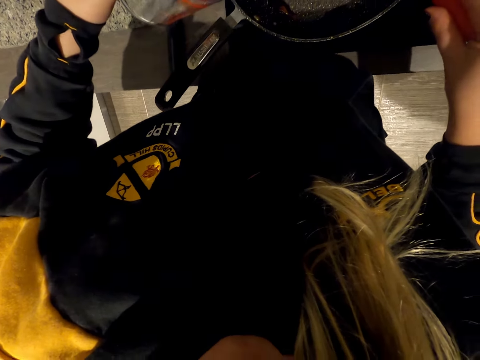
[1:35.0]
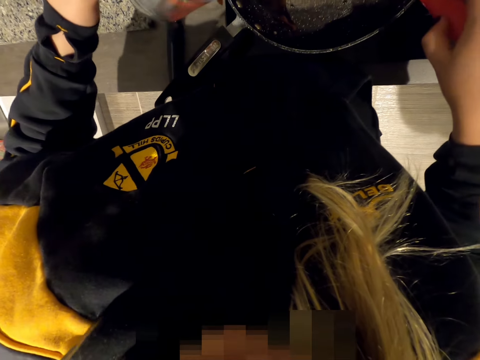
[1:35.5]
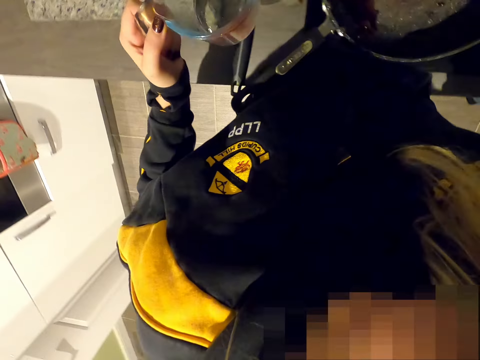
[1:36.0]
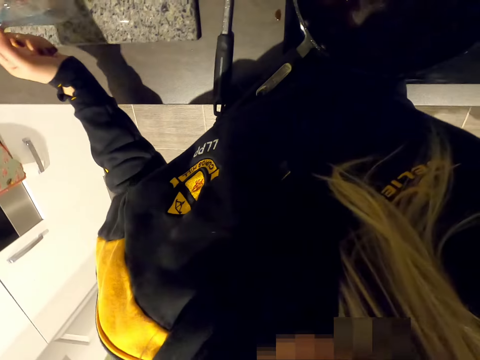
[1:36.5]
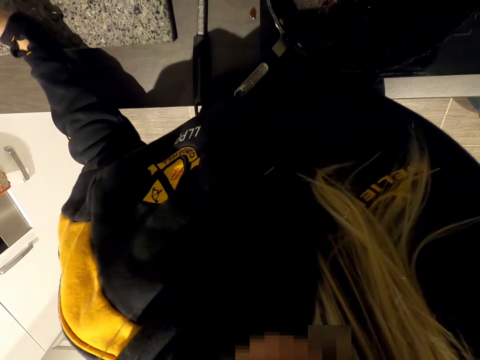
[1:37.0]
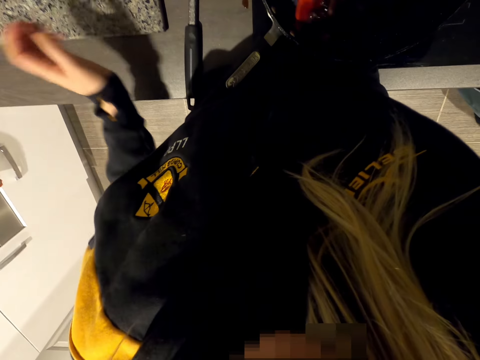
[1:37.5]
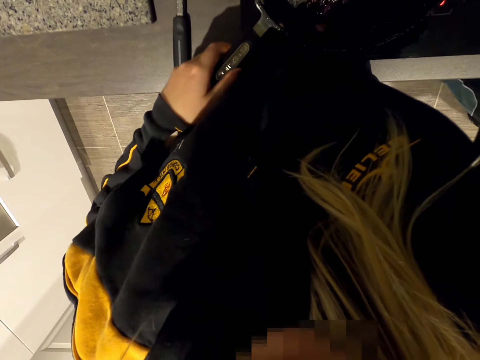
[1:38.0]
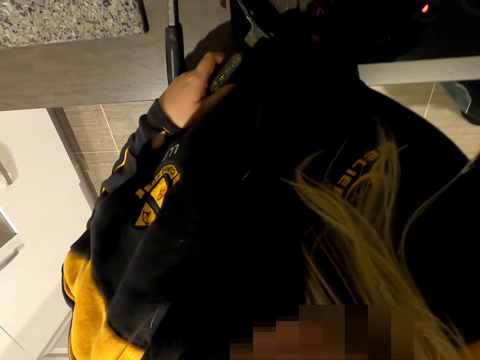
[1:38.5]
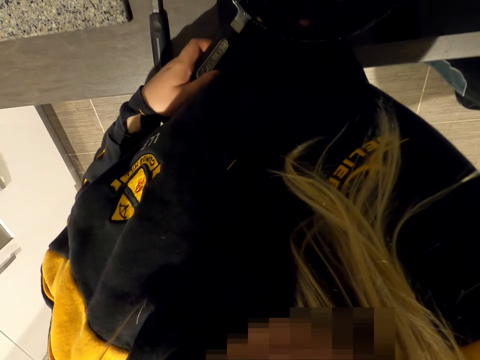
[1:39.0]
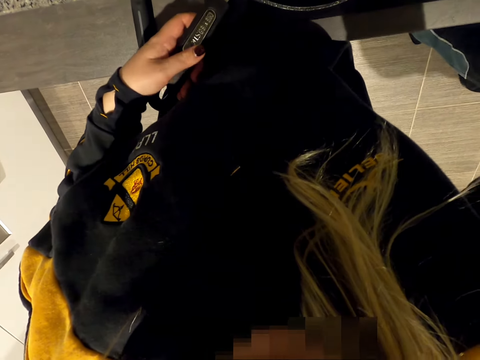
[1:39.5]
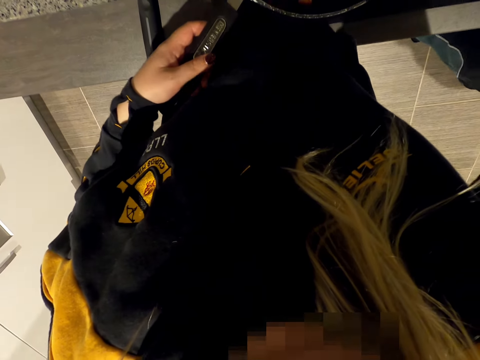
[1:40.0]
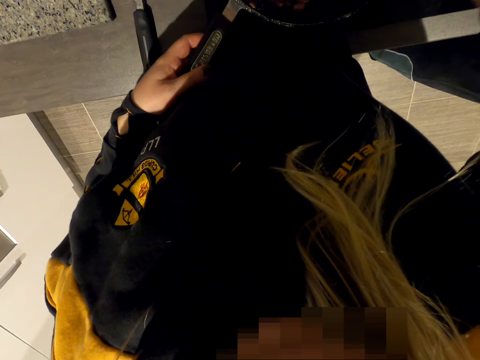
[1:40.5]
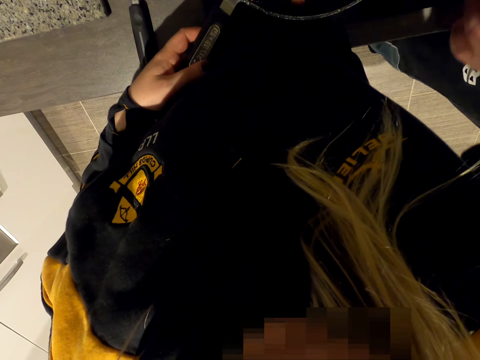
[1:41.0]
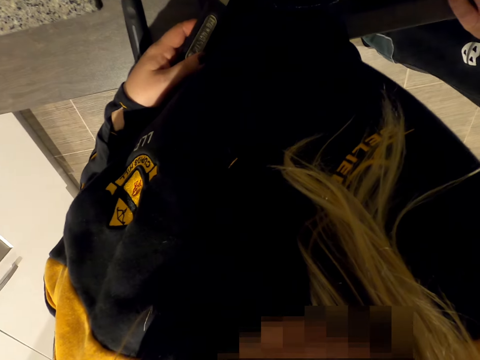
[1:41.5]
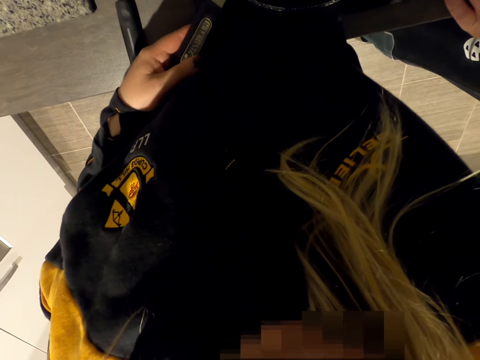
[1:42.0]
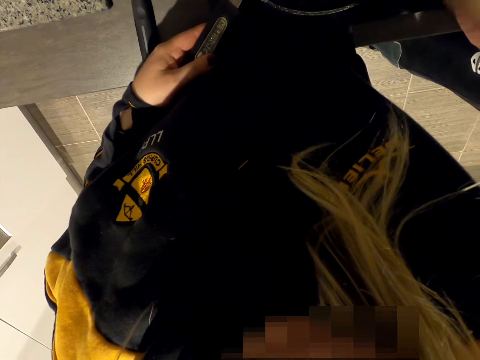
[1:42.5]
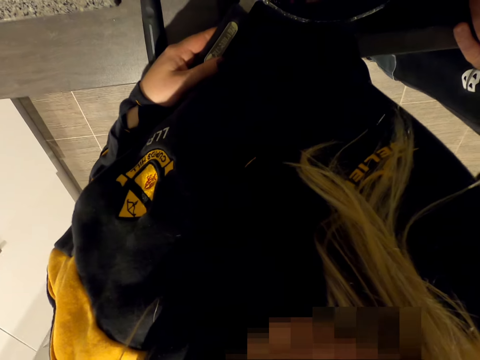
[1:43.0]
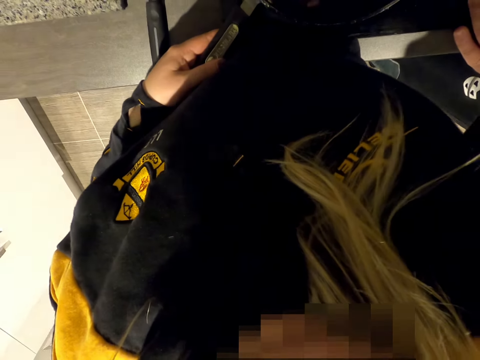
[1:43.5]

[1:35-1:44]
The camera wearer pours water in the cooking pan. They put the measuring jug on the kitchen counter. They stir gravy sauce in the pan.

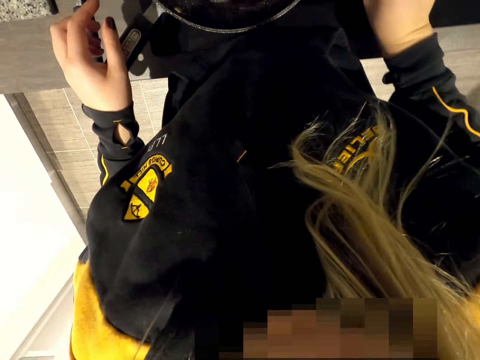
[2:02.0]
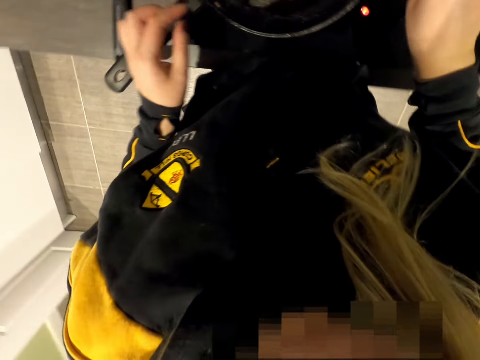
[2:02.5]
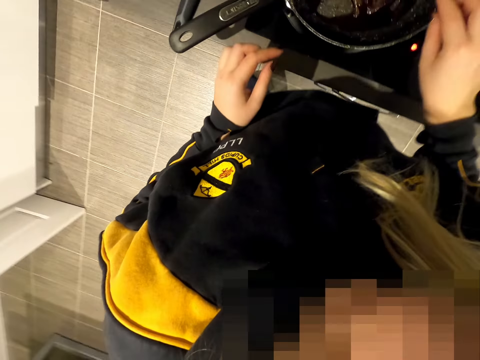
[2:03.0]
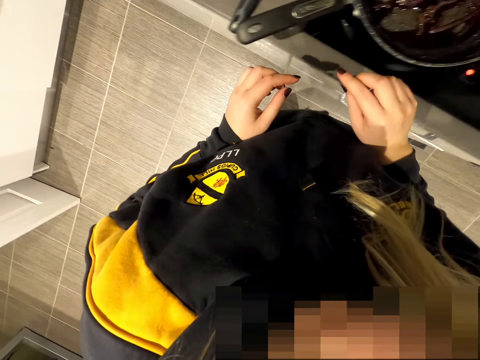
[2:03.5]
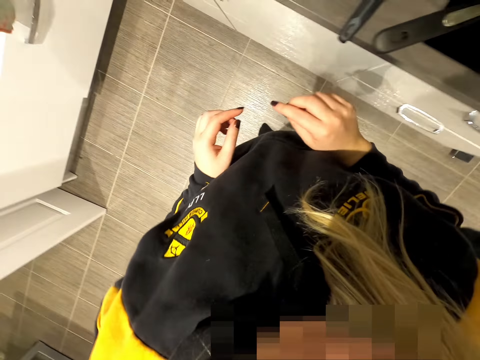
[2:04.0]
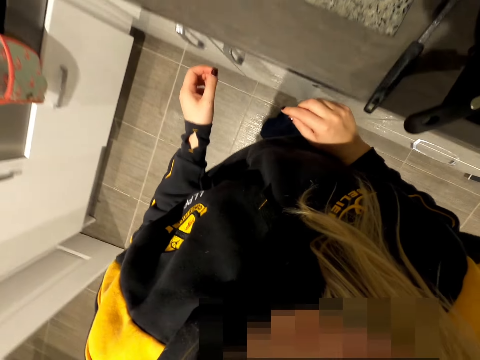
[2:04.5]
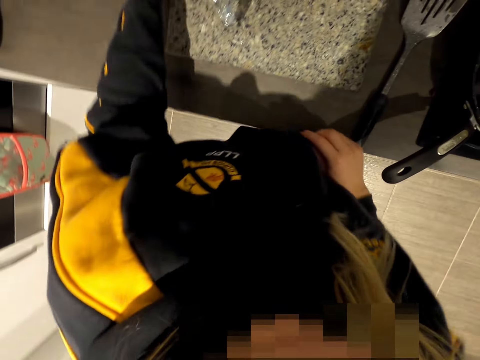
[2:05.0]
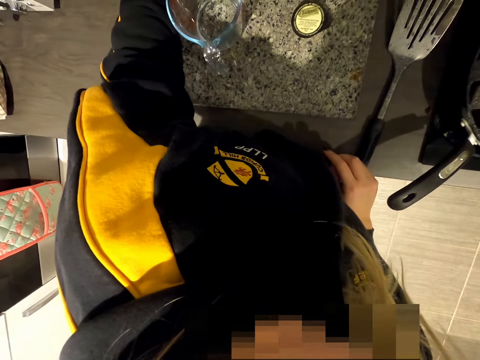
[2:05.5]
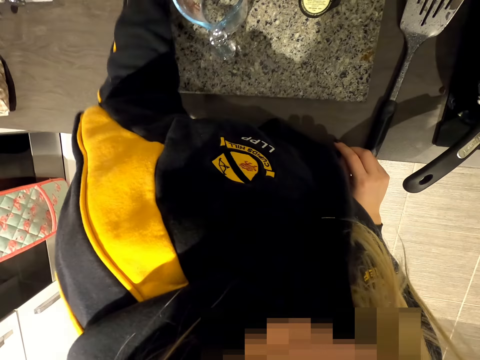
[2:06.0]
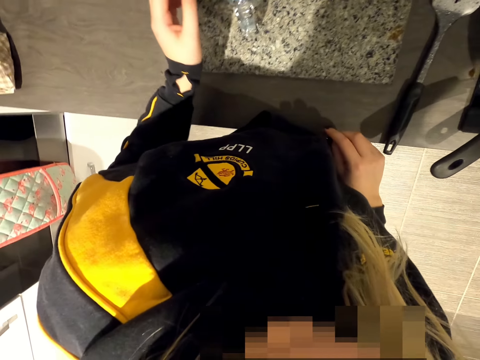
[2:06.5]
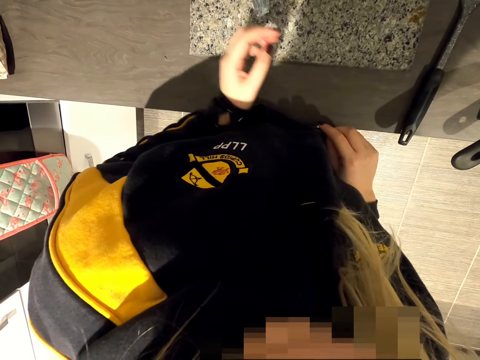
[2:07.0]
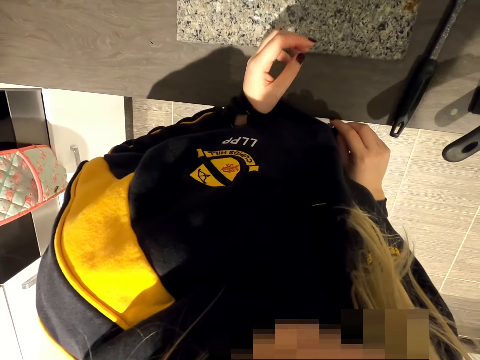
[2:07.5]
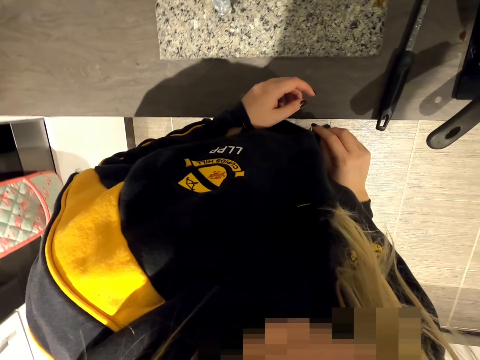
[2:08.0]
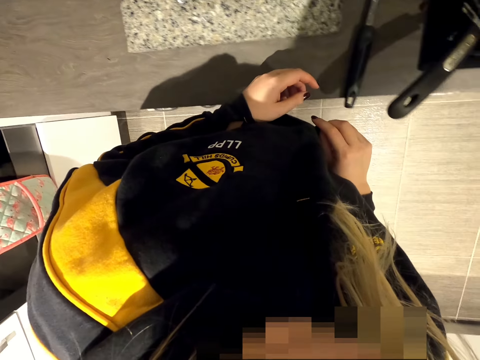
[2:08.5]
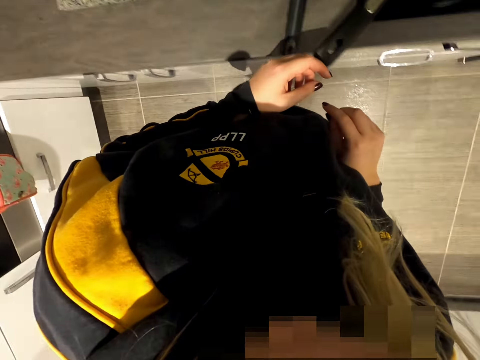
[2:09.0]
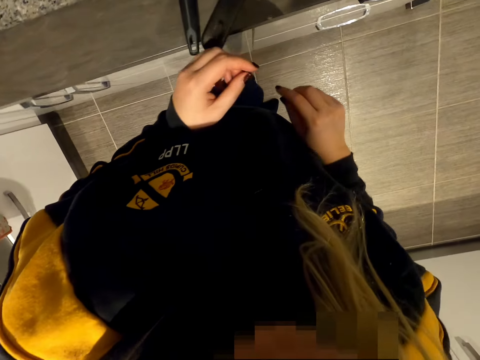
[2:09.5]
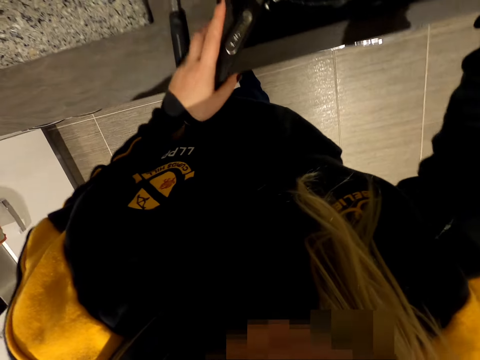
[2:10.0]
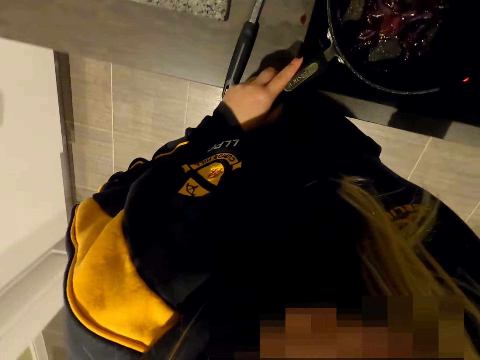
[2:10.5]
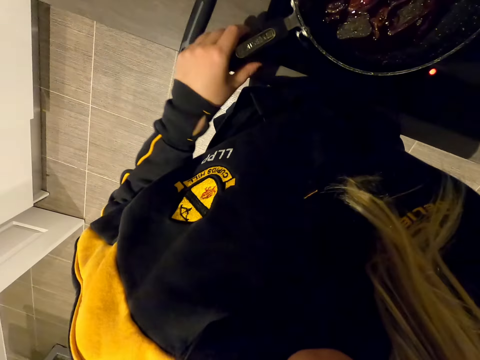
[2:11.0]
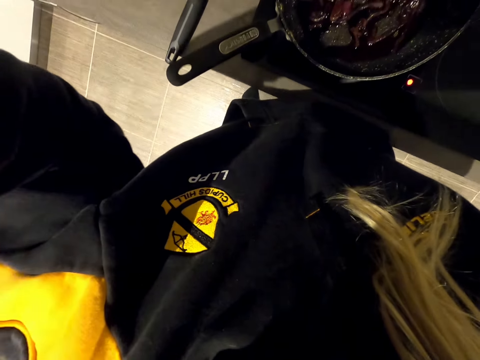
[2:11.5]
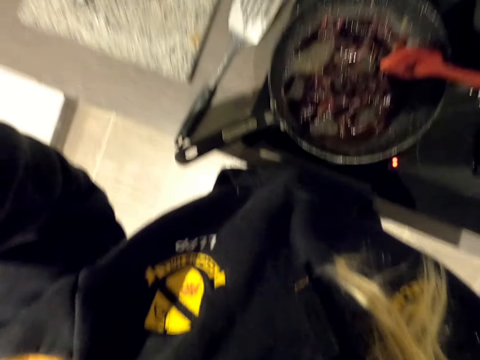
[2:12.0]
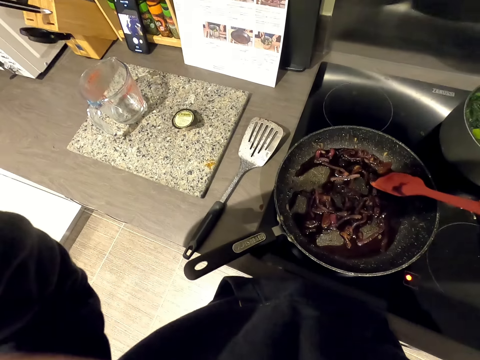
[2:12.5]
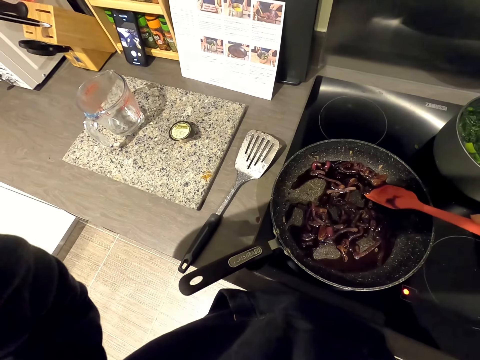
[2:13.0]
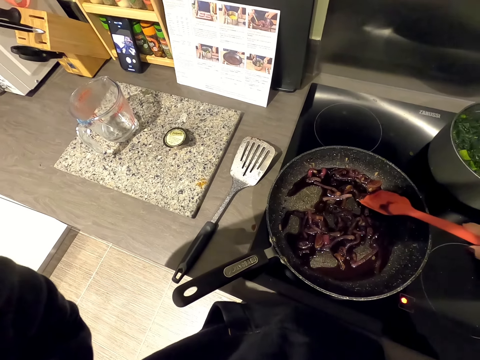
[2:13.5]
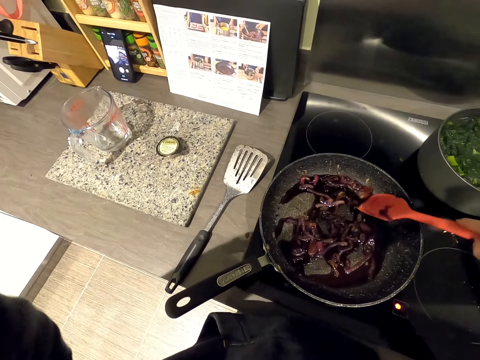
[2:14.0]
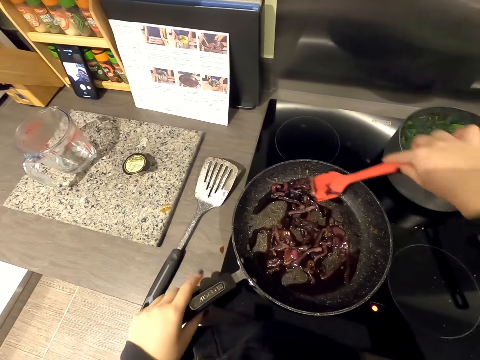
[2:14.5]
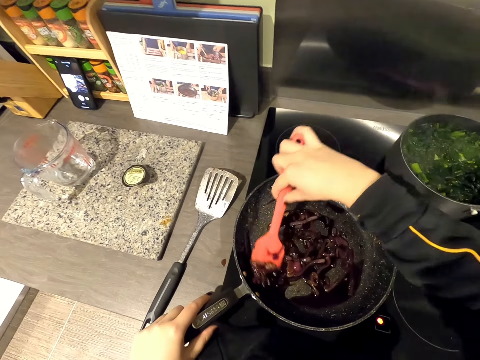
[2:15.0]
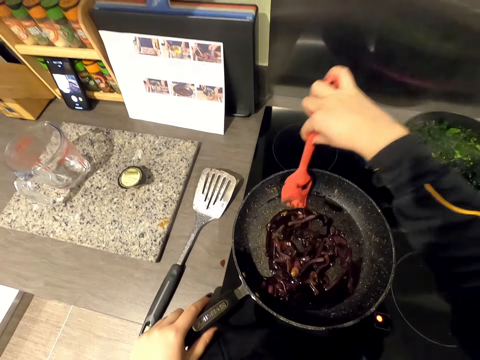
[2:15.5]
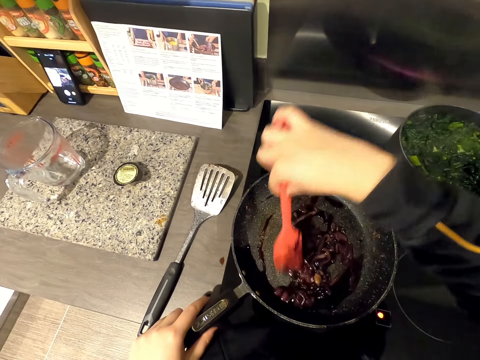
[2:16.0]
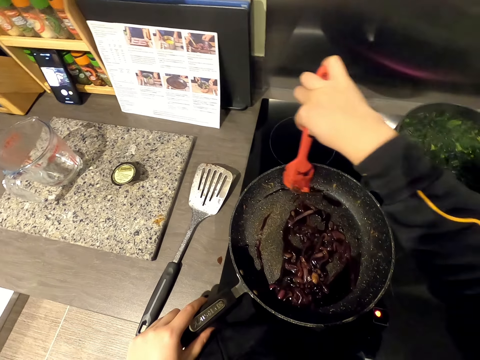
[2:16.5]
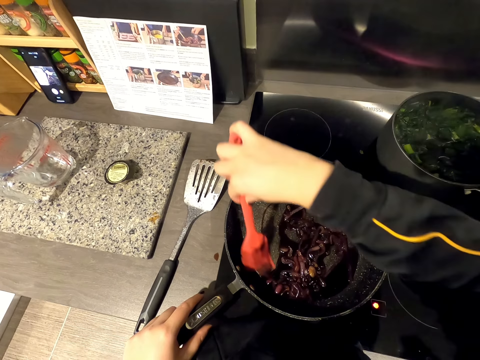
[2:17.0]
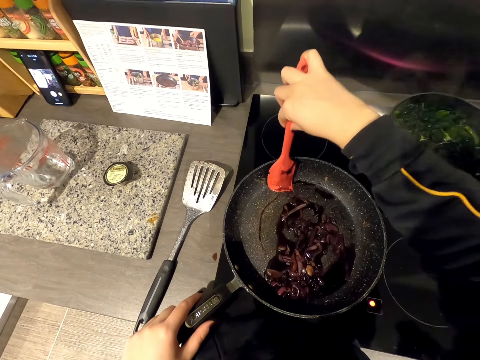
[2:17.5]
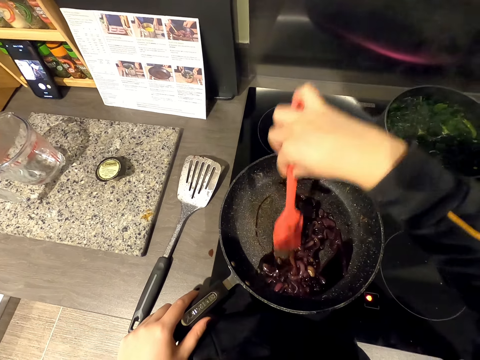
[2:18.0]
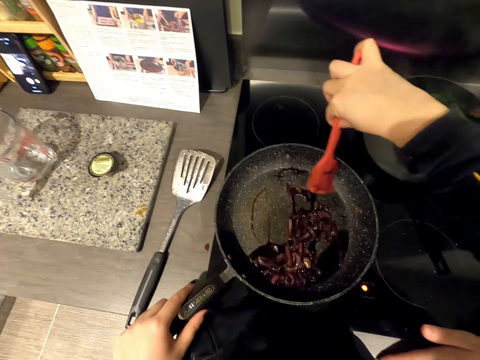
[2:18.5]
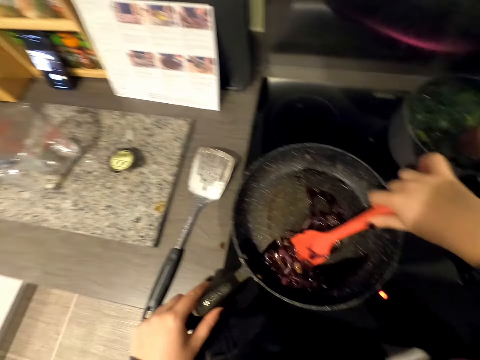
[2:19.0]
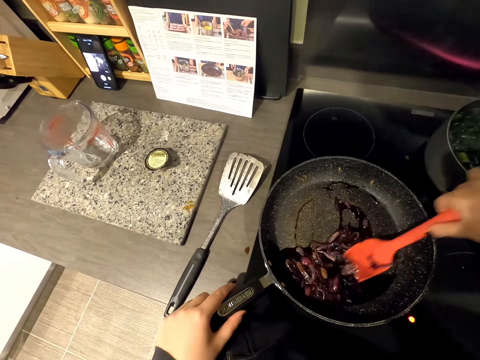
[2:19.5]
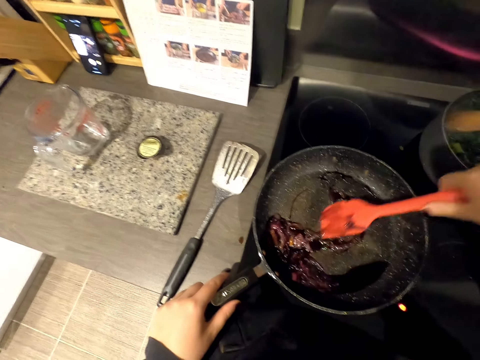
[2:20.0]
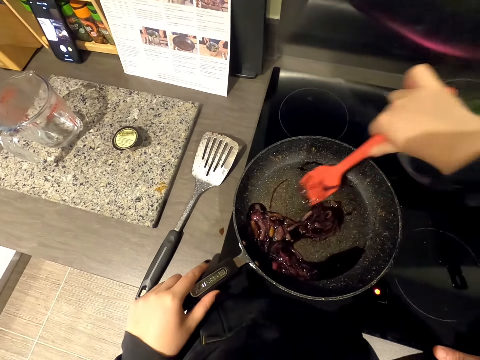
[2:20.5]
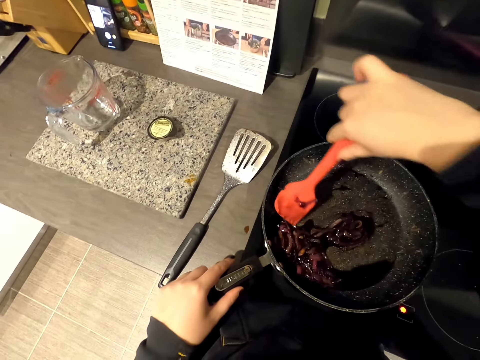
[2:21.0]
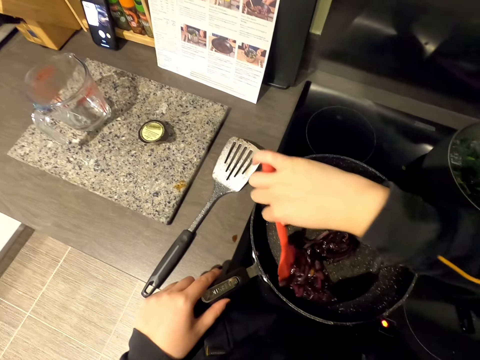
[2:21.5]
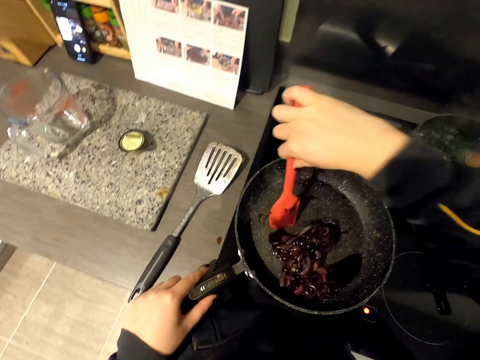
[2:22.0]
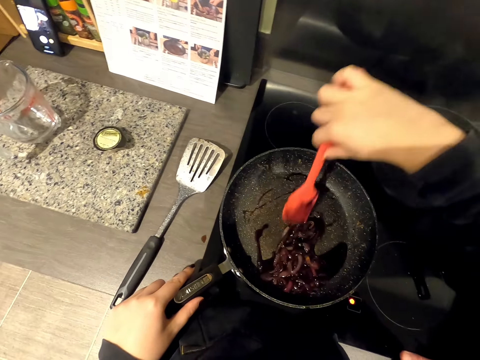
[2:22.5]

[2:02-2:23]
The camera wearer looks around. They adjust the camera. They stir food. They stir gravy sauce in the pan.
